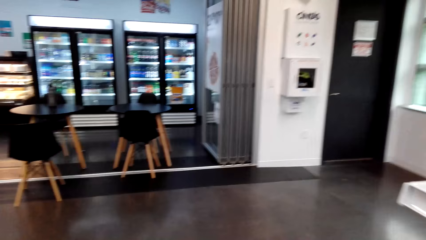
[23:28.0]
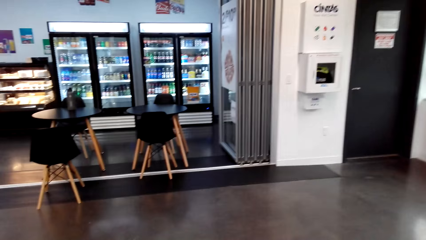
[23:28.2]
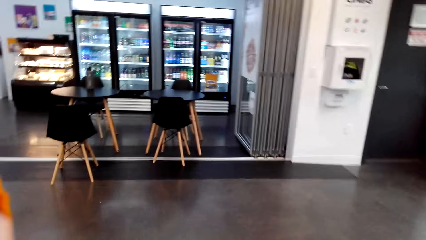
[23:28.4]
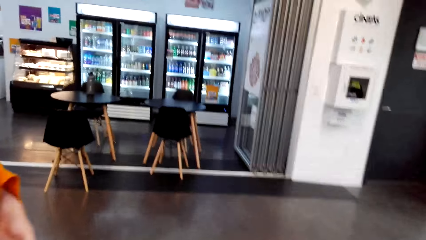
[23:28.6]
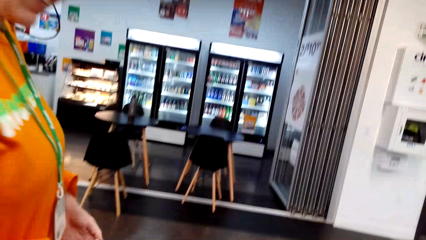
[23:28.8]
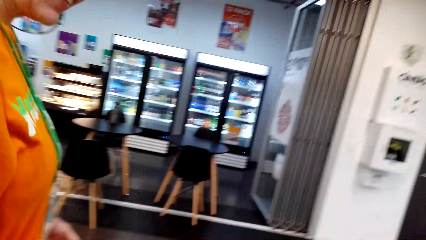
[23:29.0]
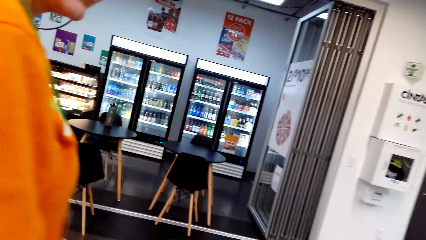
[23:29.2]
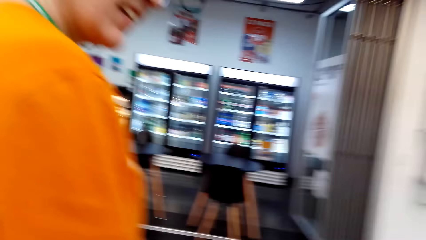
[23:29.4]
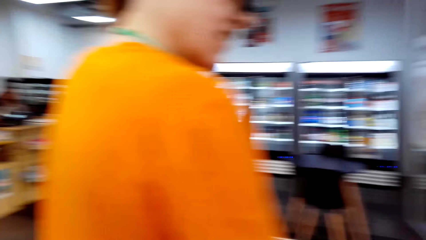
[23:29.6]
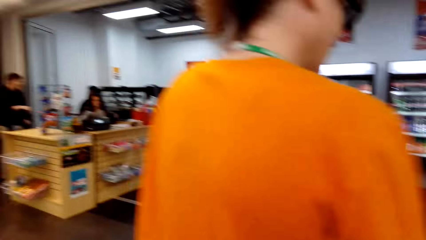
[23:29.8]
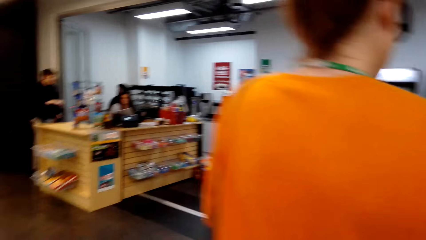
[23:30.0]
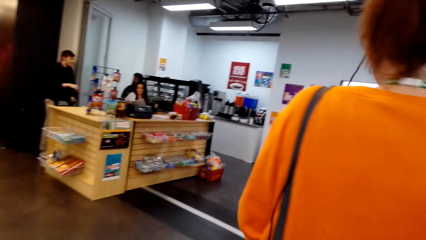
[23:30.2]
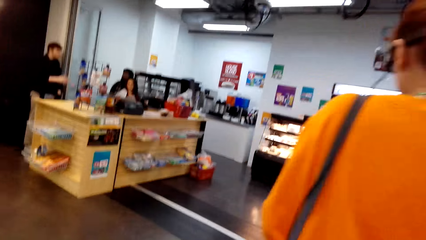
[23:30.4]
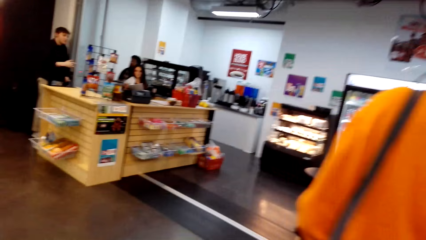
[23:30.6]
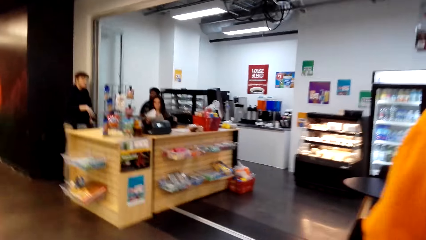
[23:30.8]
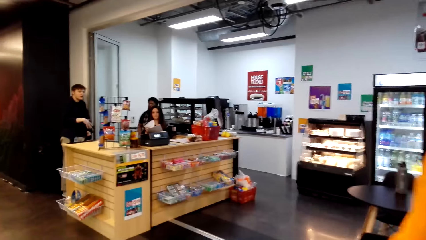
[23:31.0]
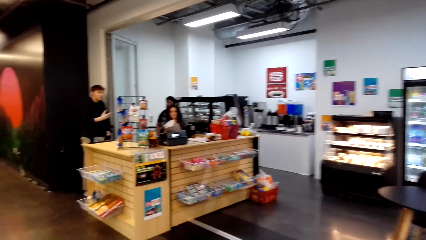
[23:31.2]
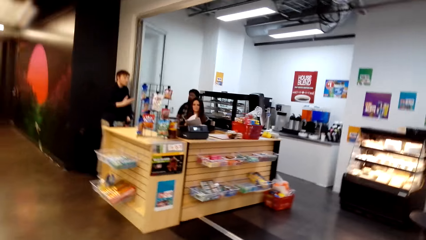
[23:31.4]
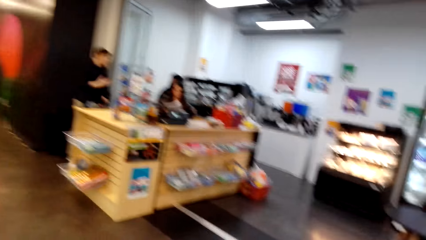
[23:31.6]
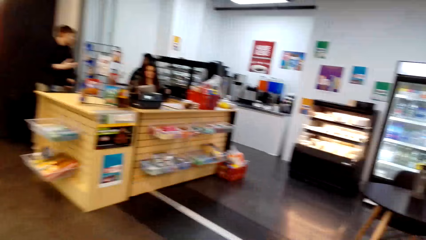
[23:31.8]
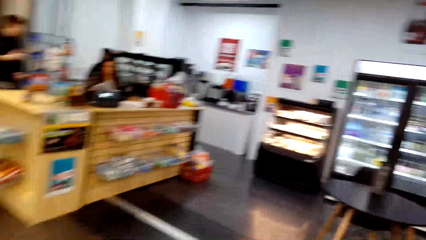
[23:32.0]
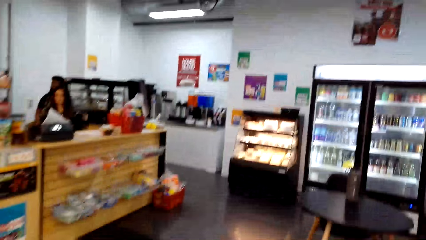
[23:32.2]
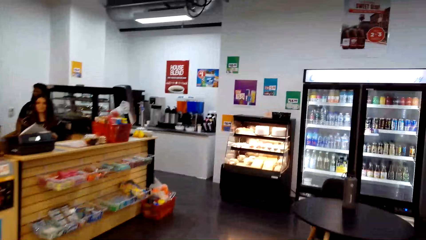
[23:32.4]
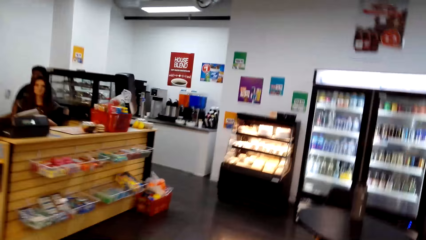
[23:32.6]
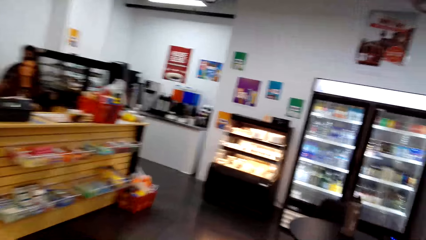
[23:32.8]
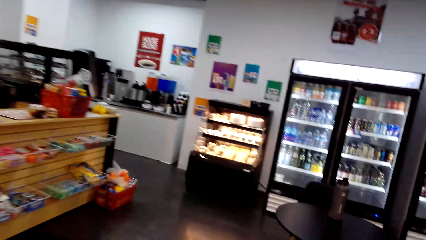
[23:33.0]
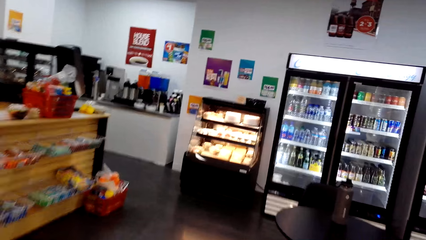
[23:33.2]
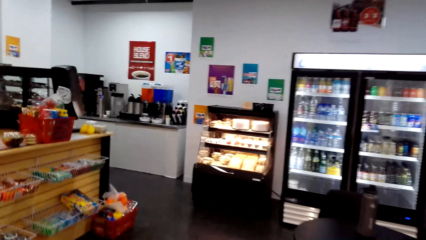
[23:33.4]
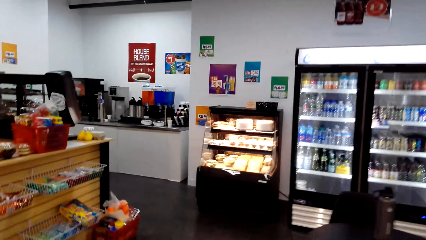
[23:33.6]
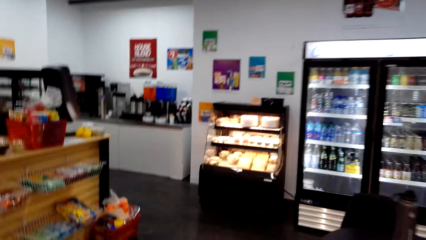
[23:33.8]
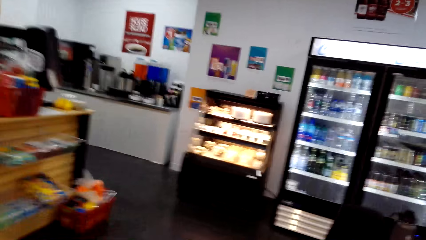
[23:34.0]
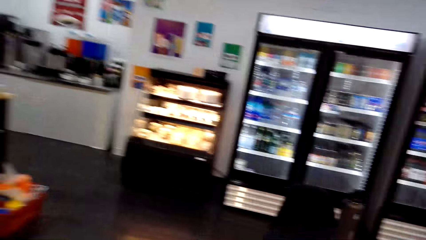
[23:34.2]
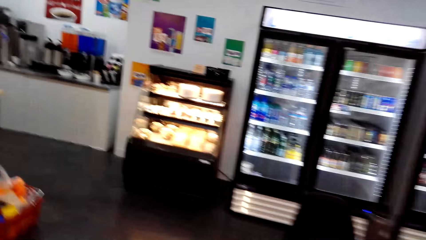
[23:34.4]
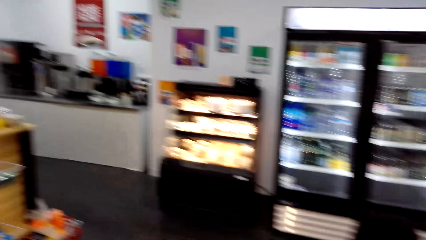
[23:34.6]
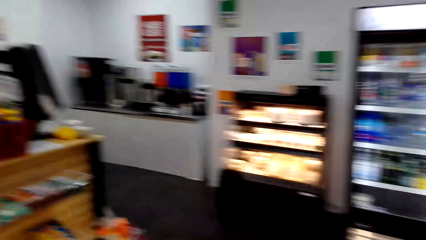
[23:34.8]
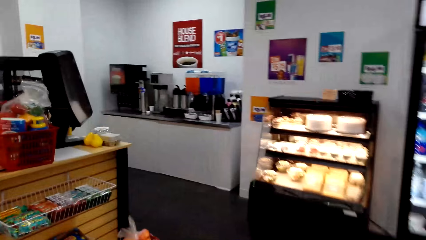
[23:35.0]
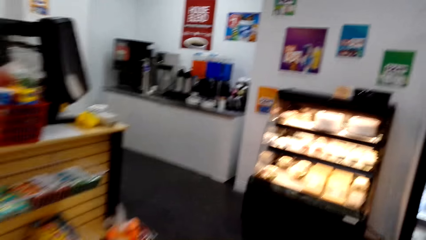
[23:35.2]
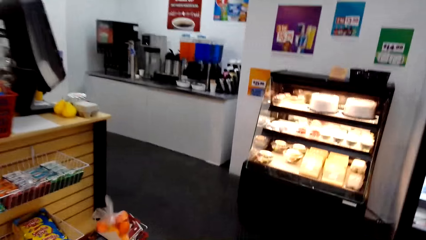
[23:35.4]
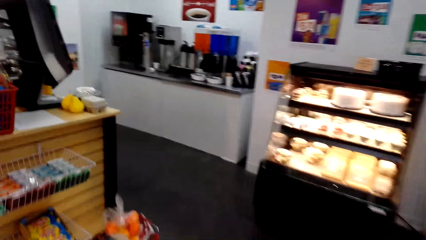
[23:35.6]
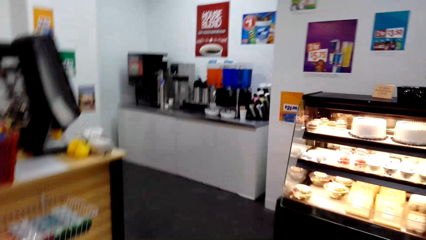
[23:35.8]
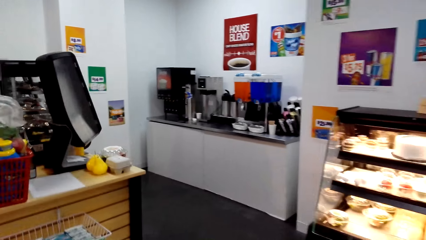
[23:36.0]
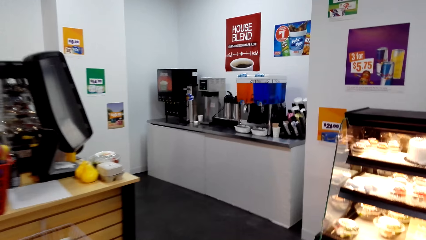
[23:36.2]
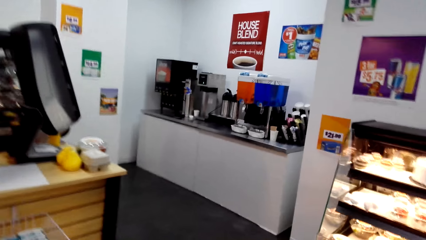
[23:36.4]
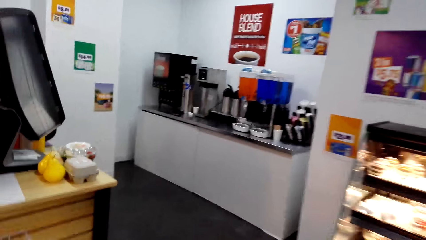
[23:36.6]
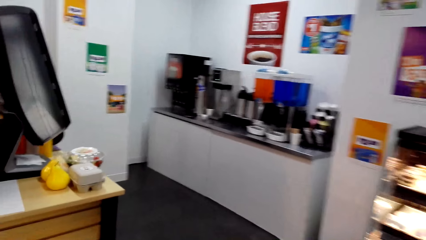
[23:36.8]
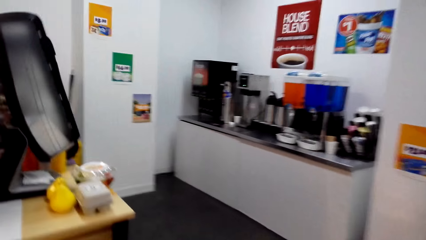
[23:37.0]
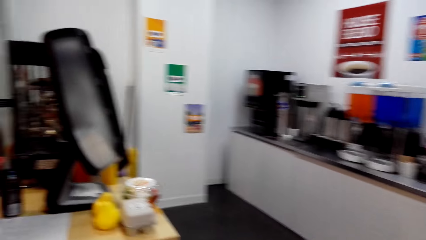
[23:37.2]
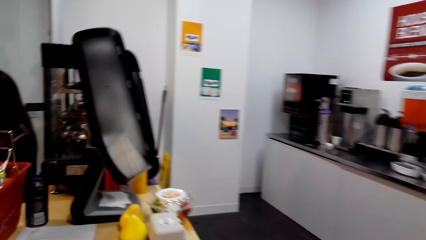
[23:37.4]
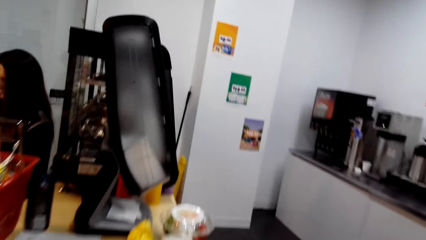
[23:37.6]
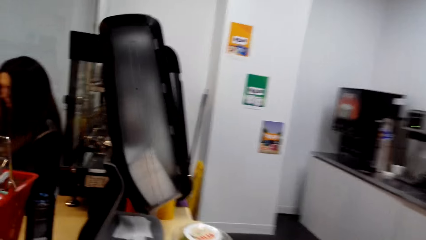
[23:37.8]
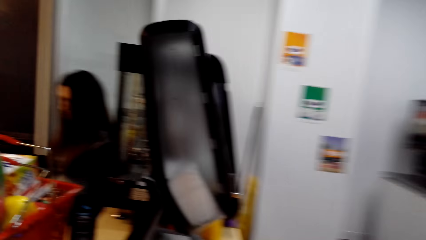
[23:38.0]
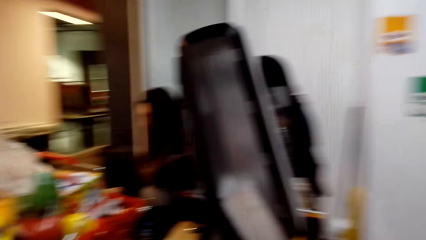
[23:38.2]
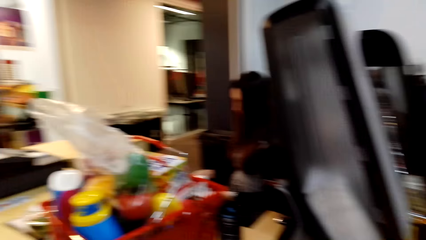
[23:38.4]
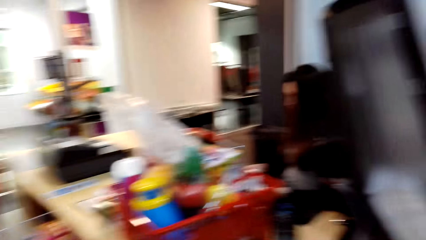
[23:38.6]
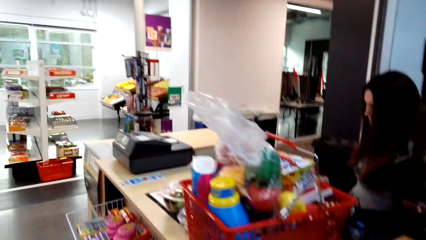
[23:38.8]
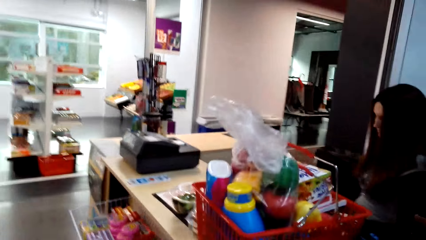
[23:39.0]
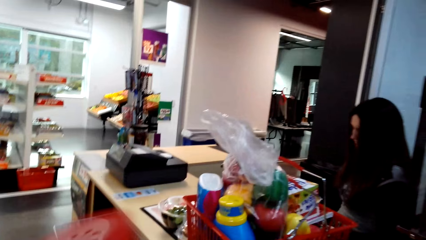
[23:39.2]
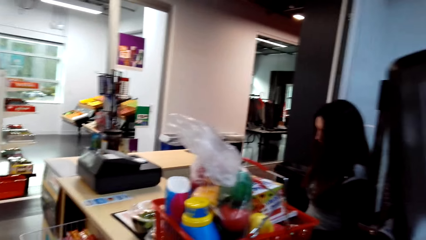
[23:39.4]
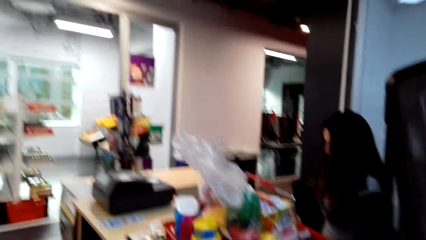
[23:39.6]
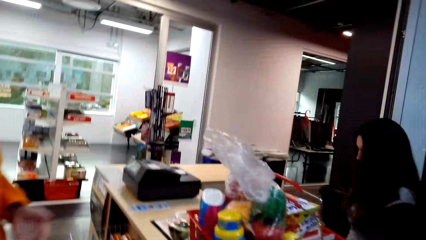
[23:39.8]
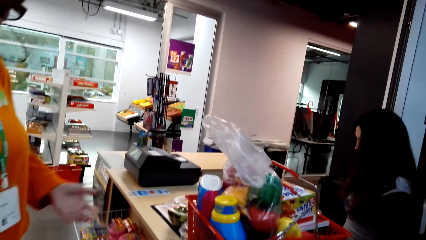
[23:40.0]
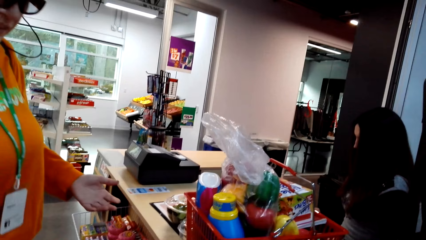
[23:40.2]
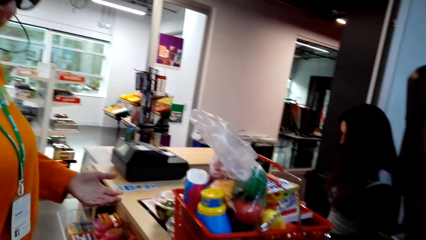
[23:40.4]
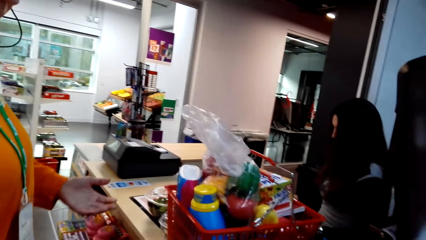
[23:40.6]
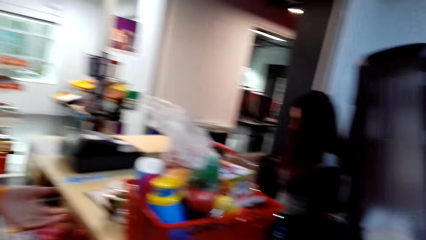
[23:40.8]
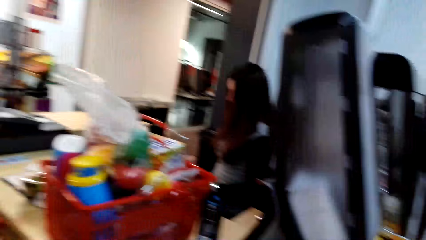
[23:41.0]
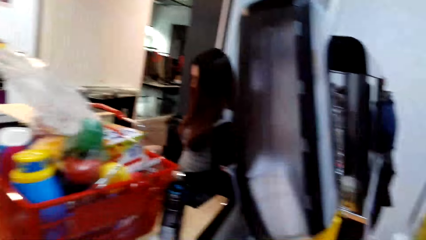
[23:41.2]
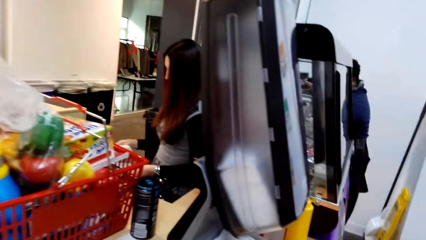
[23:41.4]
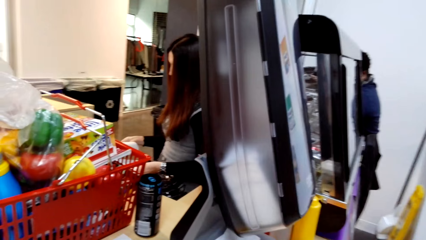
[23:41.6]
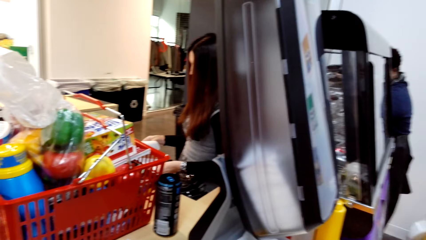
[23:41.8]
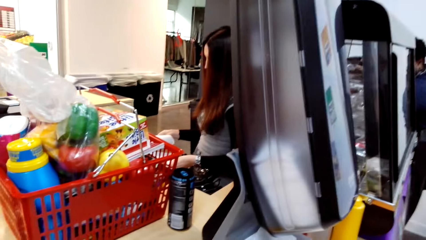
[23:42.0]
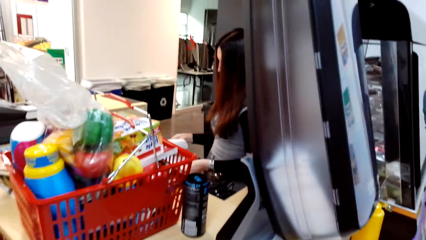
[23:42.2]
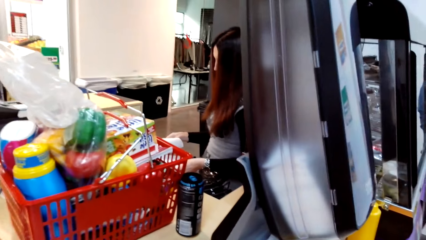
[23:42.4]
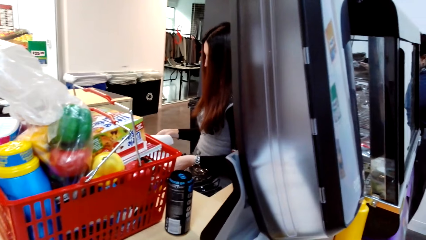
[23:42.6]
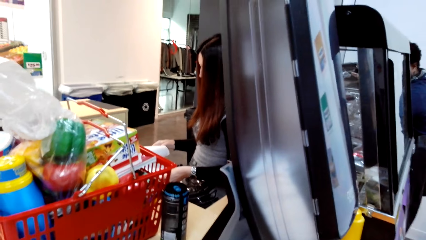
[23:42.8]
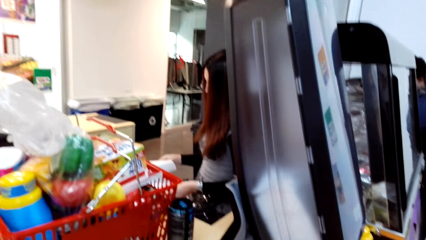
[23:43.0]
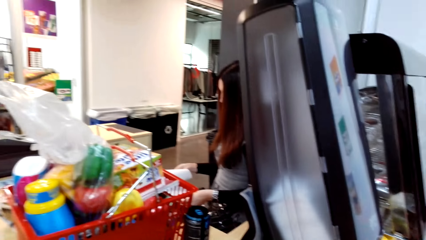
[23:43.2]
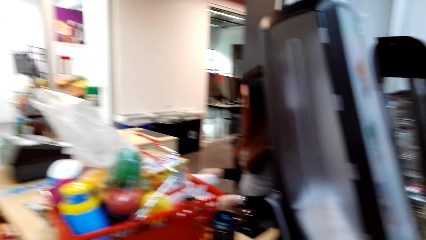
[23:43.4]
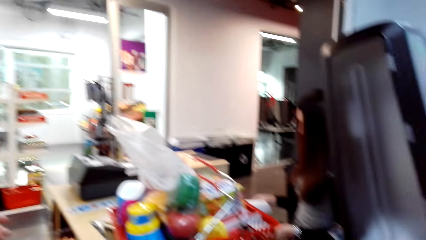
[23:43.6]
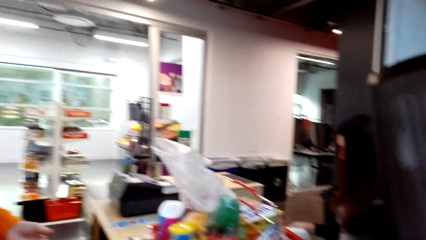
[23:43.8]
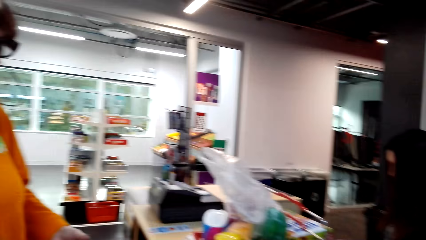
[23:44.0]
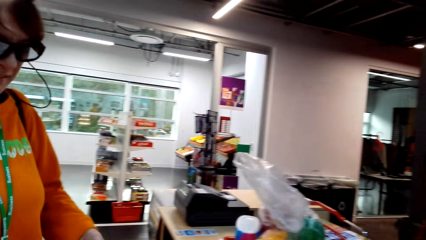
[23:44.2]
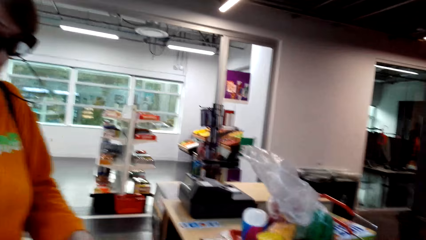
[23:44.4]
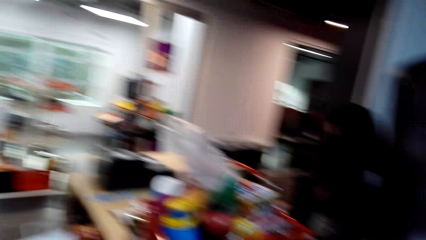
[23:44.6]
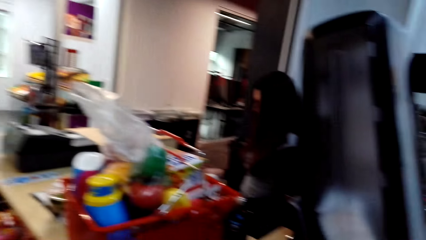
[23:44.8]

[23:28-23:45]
A woman walks on the floor. The camera wearer walks on the floor. Another woman sits on the chair on the floor. The camera wearer stands on the floor. The first woman stands on the floor. The camera wearer stands on the floor.
